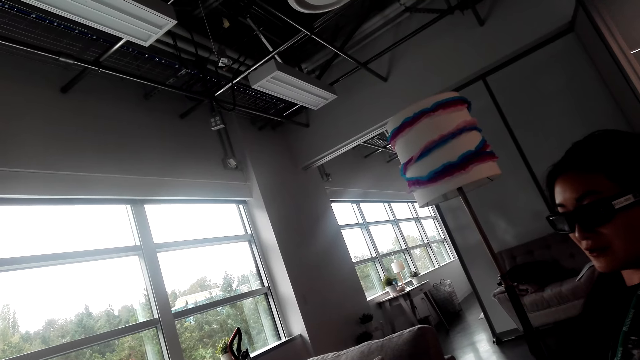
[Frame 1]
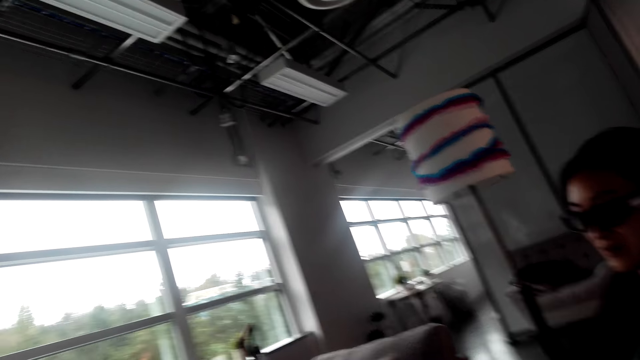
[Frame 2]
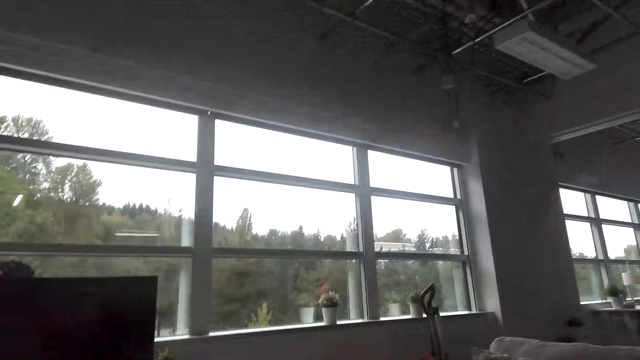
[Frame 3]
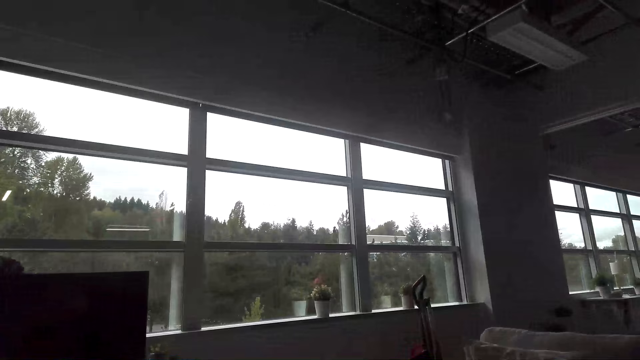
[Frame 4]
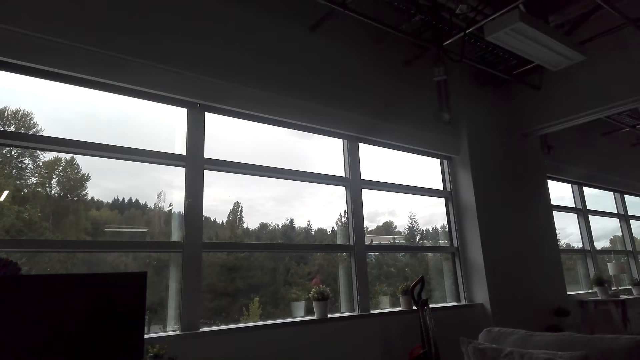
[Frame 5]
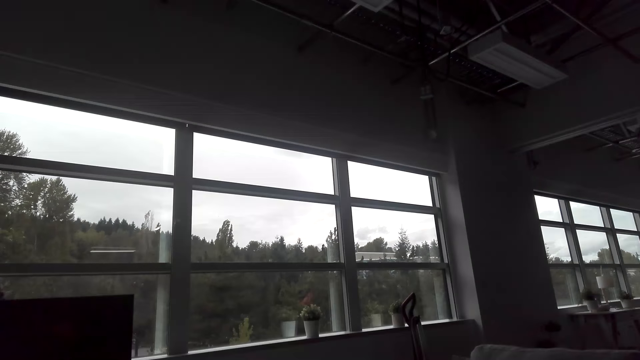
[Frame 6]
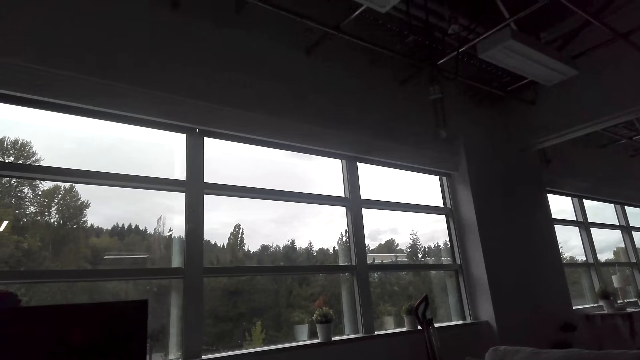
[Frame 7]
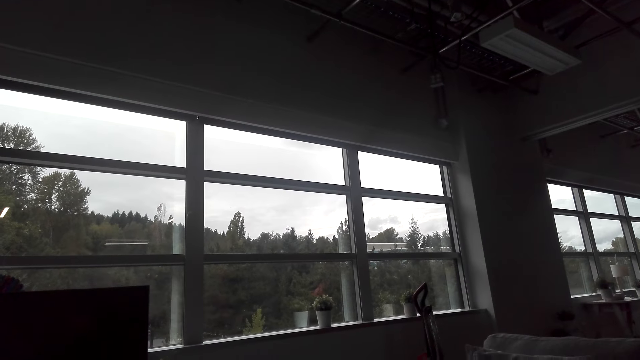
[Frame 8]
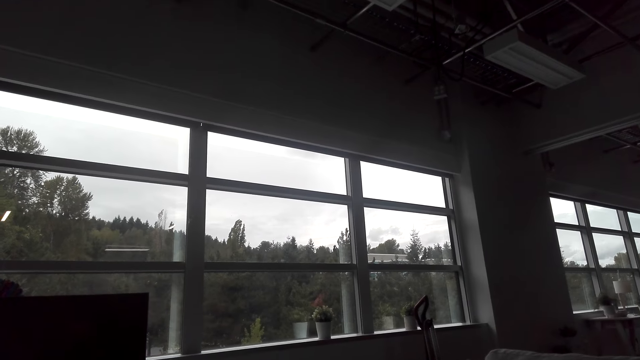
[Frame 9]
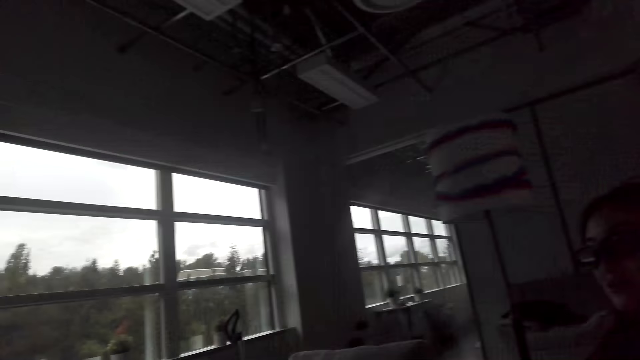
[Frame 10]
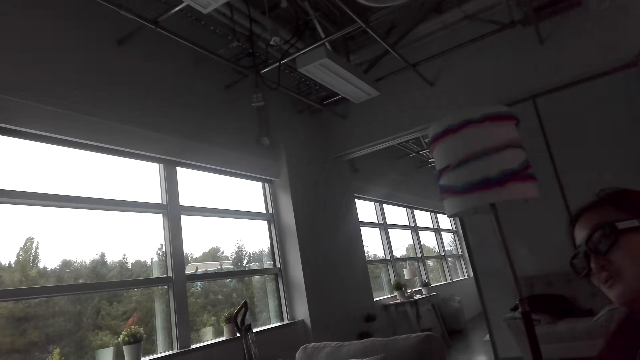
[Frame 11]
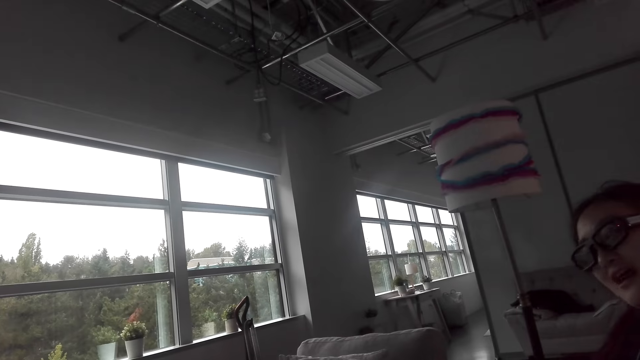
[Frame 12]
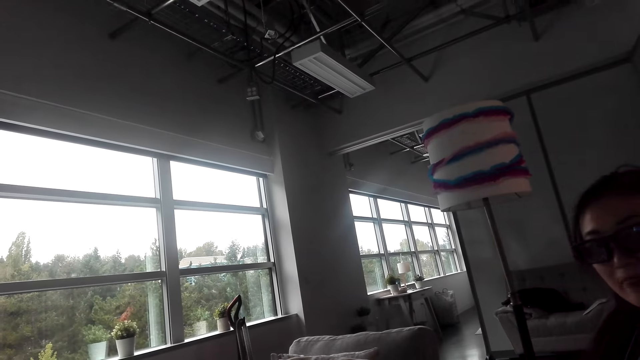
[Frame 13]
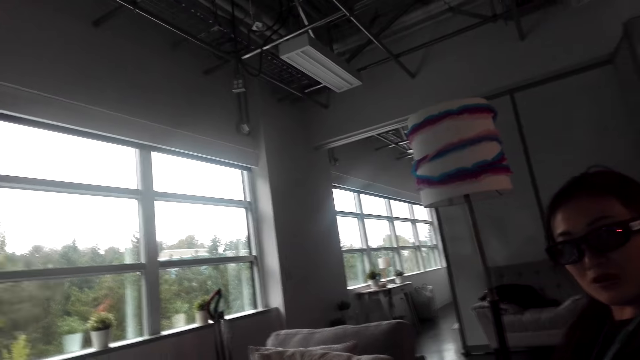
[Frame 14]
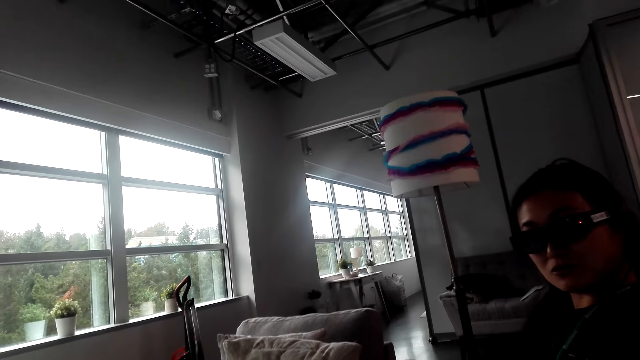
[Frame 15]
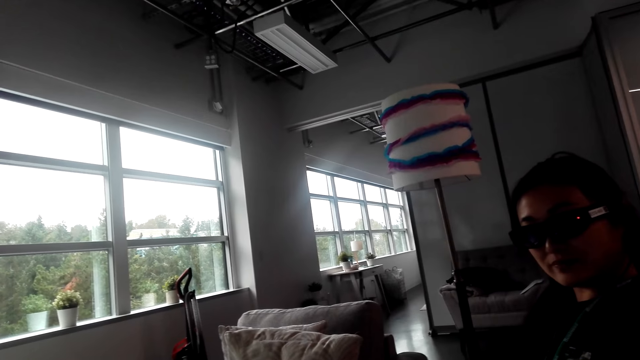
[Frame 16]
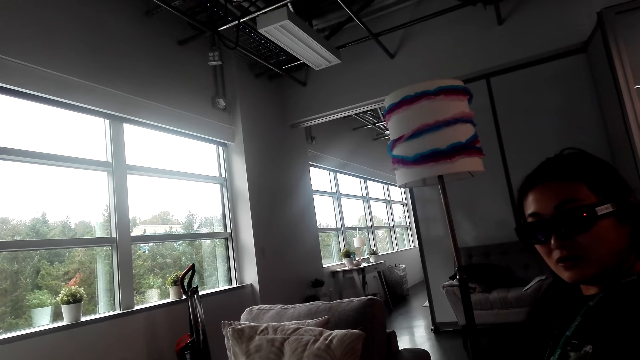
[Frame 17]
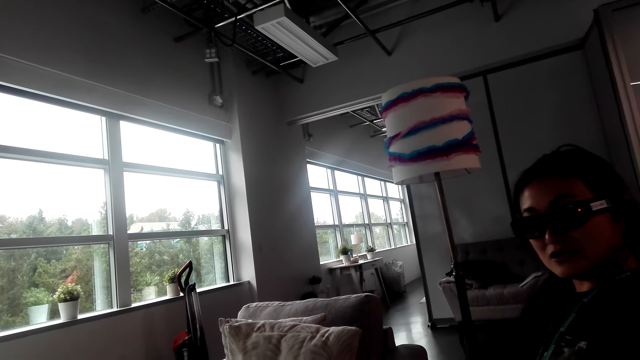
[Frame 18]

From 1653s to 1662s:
The camera wearer looks around the house. They converse with the woman.

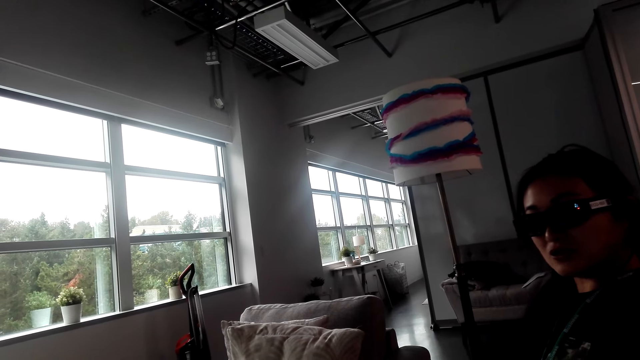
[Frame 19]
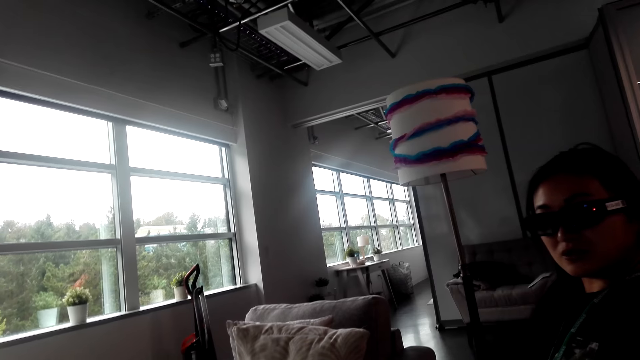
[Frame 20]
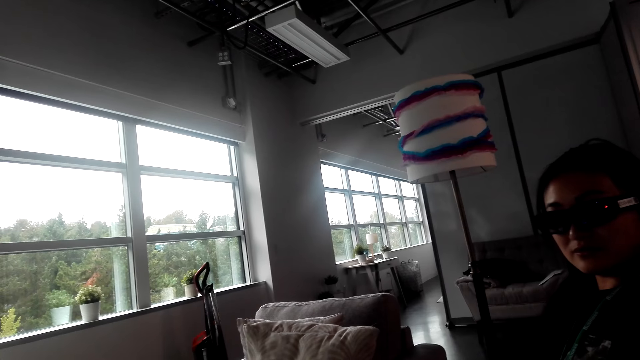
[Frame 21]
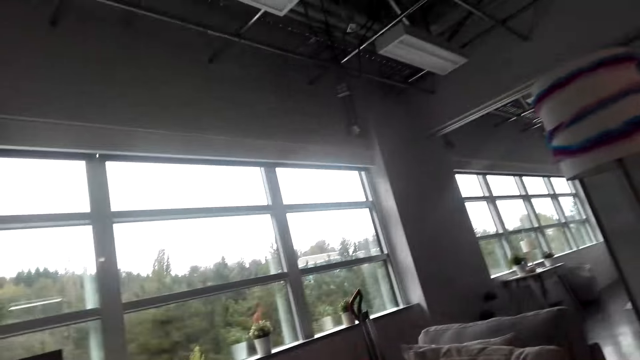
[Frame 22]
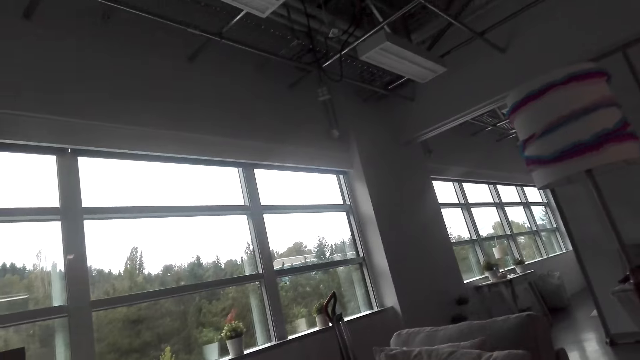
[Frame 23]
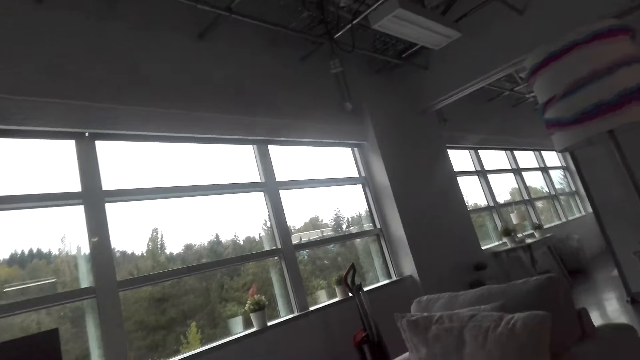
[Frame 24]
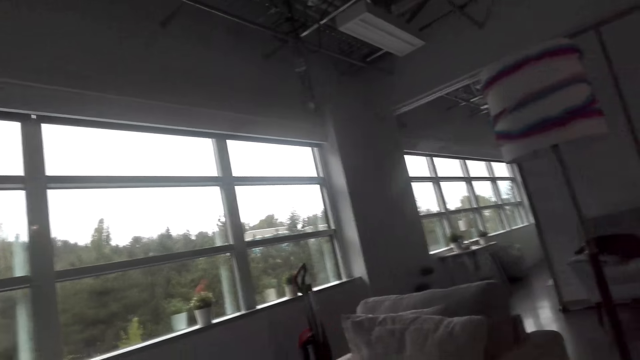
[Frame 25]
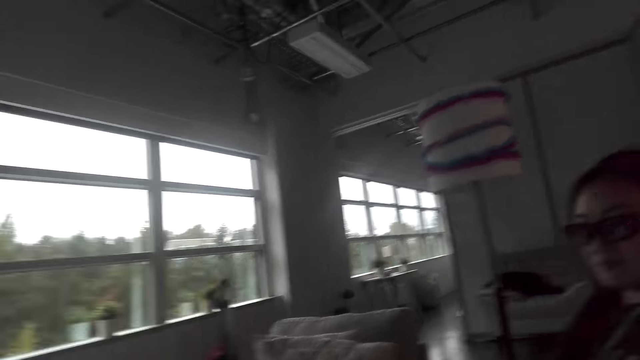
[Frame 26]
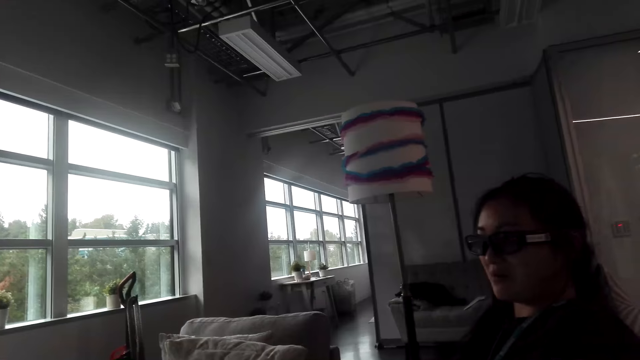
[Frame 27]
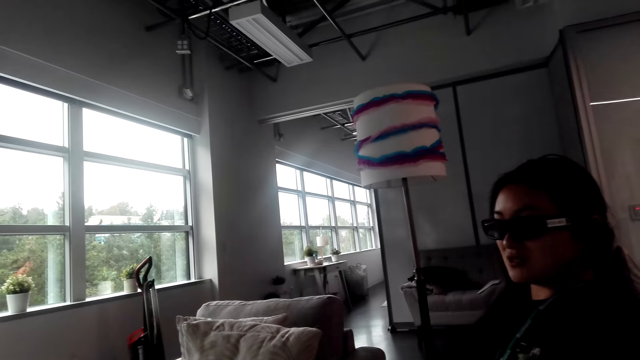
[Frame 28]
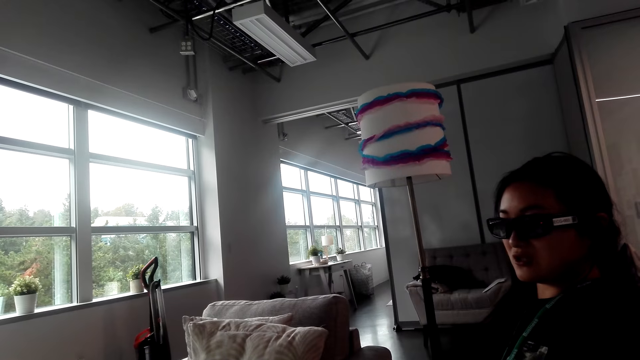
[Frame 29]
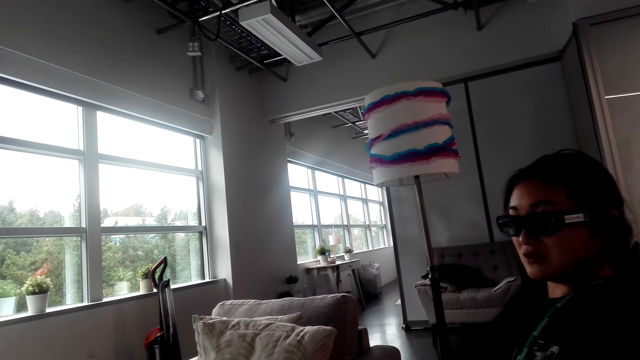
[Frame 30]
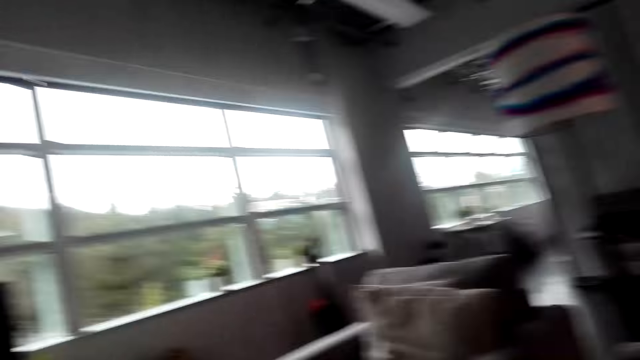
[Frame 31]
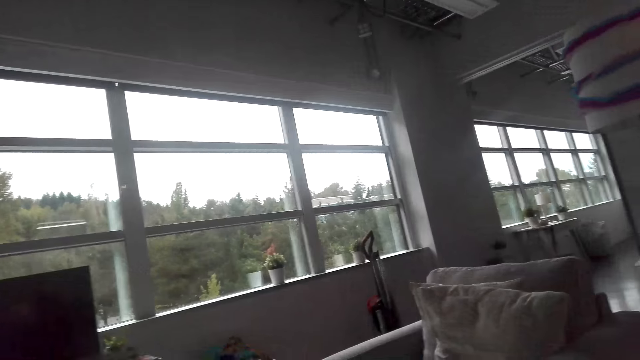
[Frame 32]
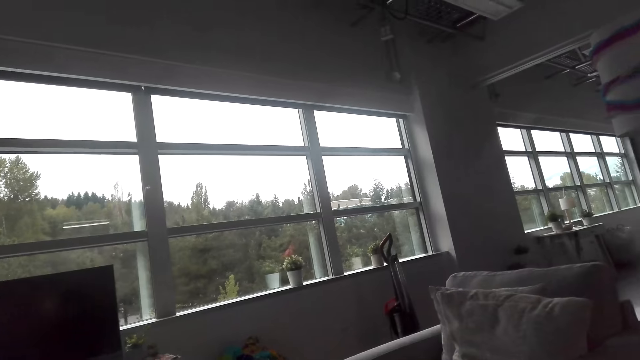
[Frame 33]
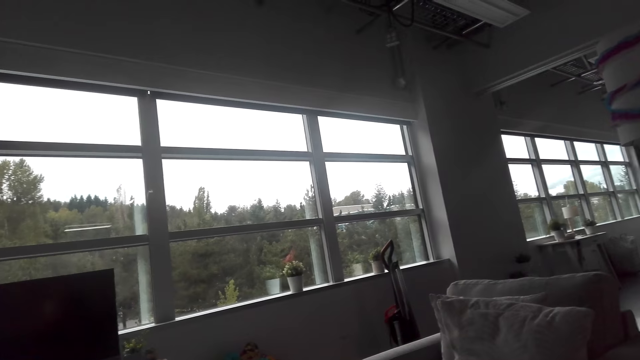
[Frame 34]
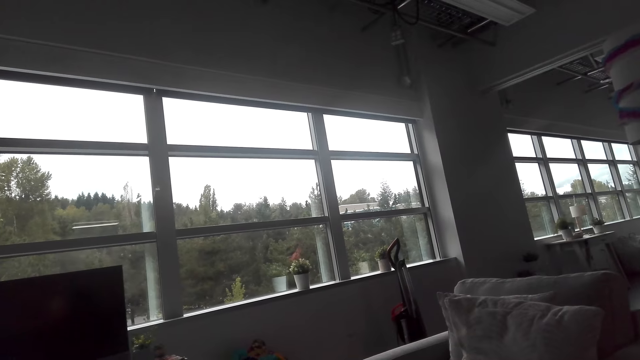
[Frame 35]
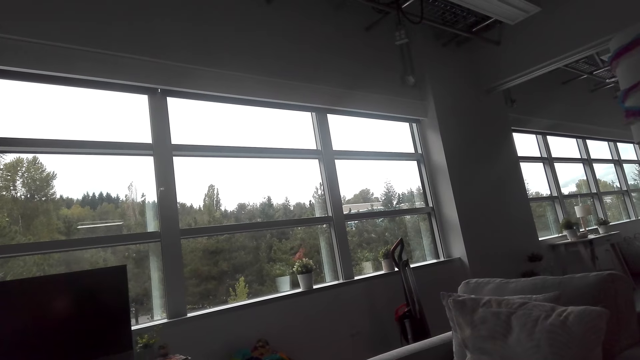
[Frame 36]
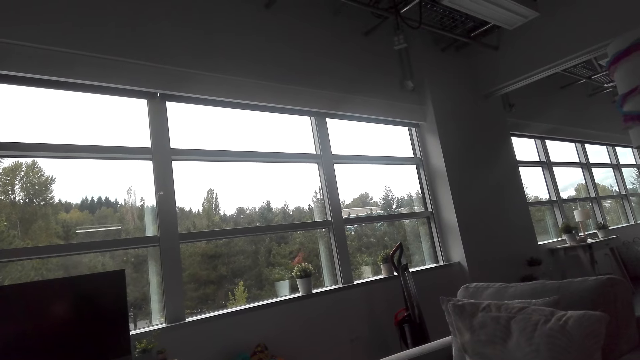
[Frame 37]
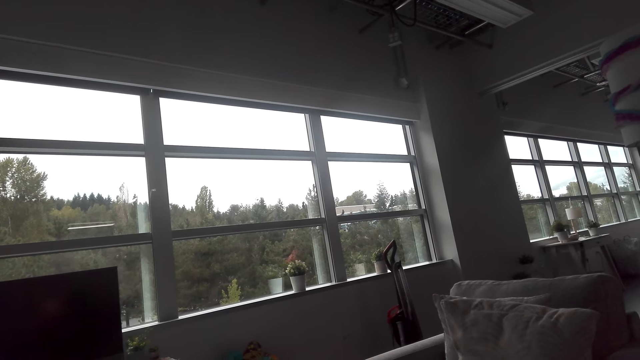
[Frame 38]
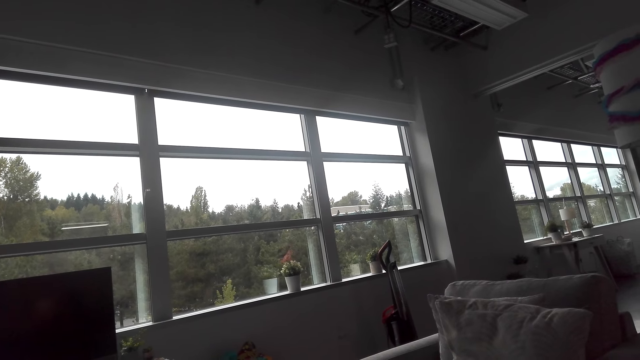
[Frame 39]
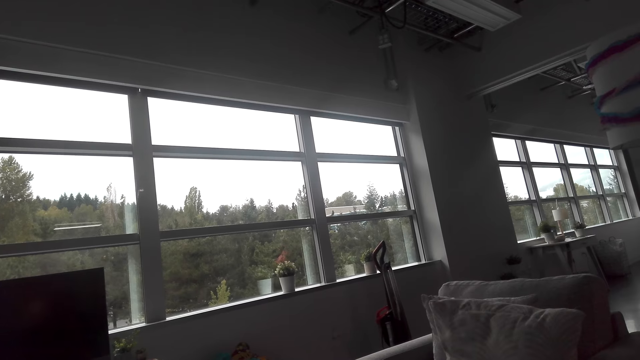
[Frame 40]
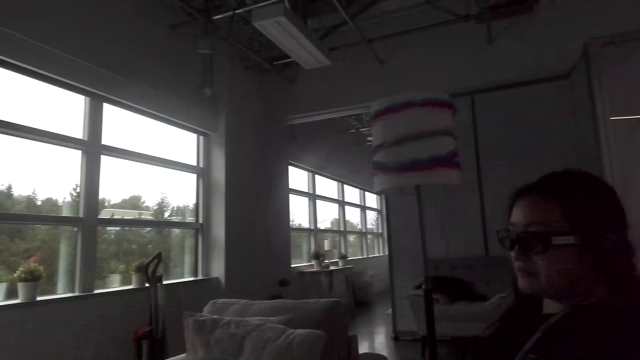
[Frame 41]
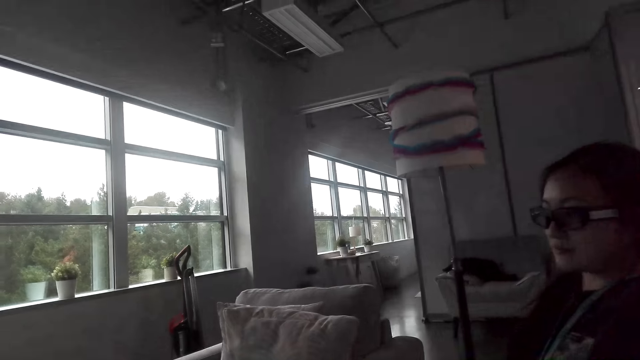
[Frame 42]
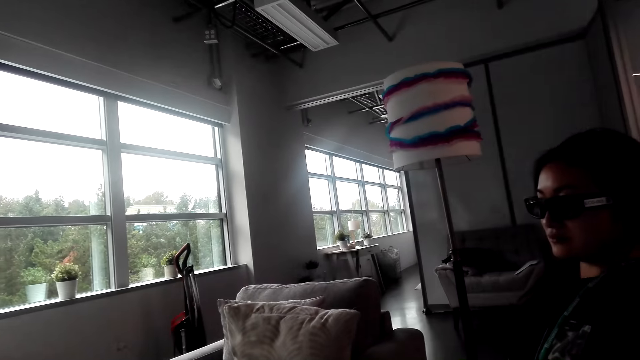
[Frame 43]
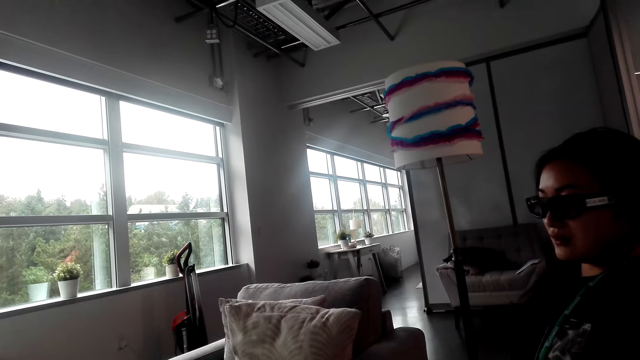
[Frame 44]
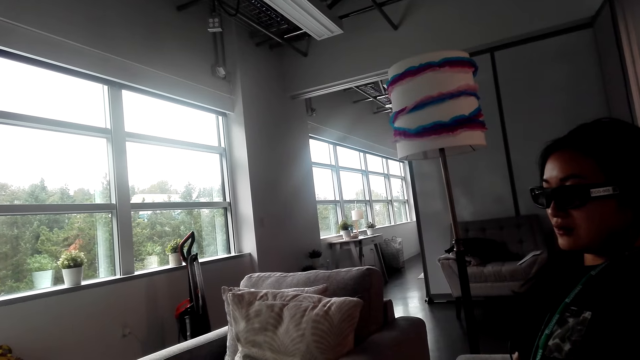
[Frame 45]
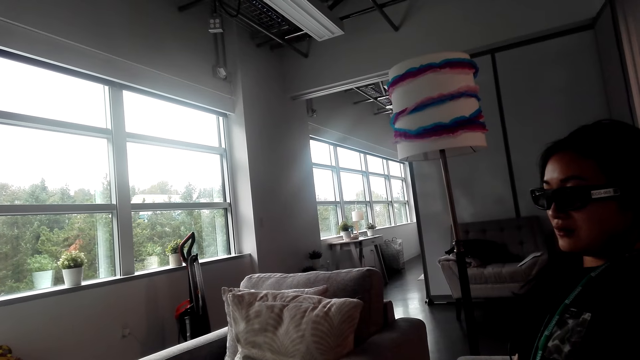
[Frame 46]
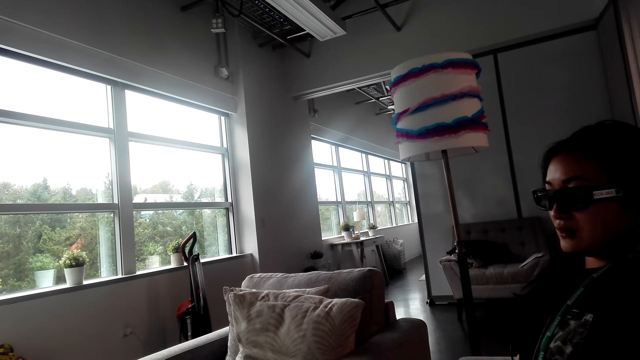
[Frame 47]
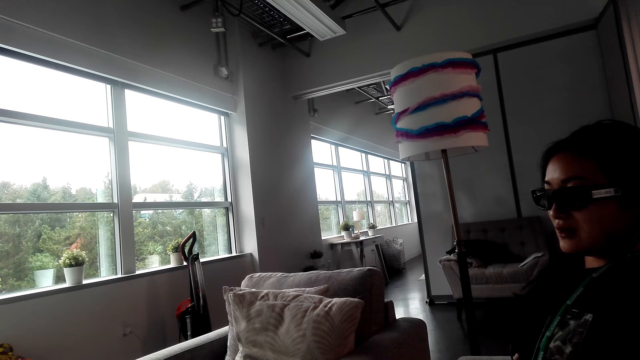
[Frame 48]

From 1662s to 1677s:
The woman converses with the camera wearer. The camera wearer looks at the window. They converse with the woman. They look at the woman. They converse with the woman again. They stare at the window. The woman converses with the camera wearer. The camera wearer stares at the woman.
